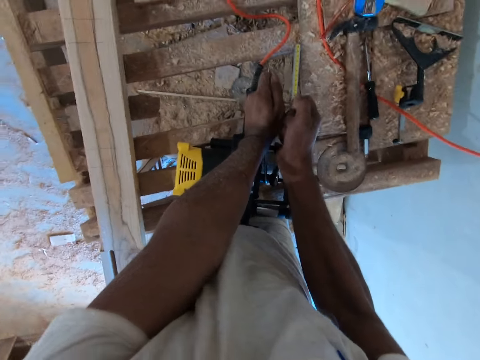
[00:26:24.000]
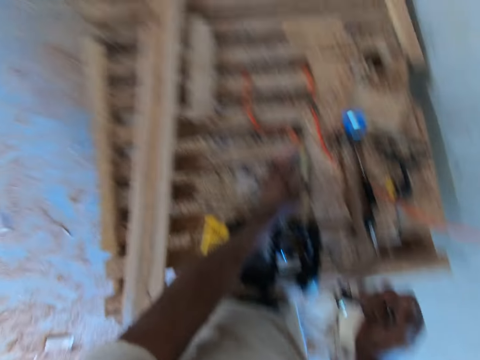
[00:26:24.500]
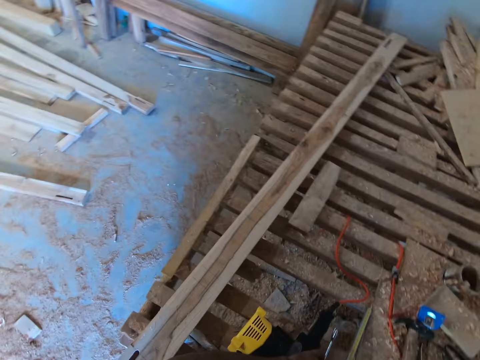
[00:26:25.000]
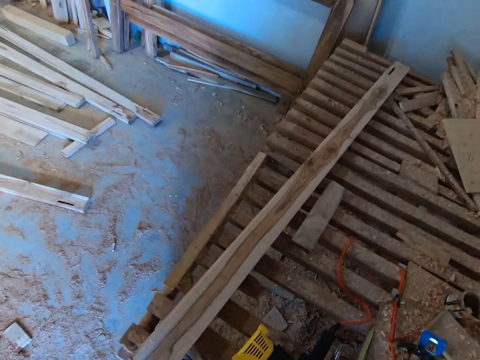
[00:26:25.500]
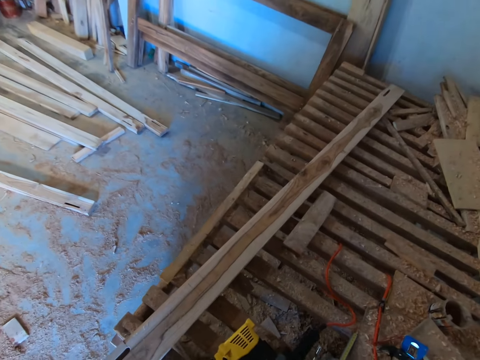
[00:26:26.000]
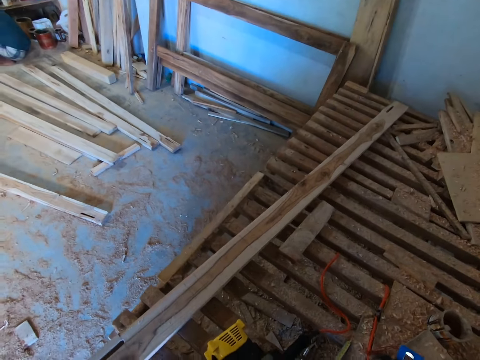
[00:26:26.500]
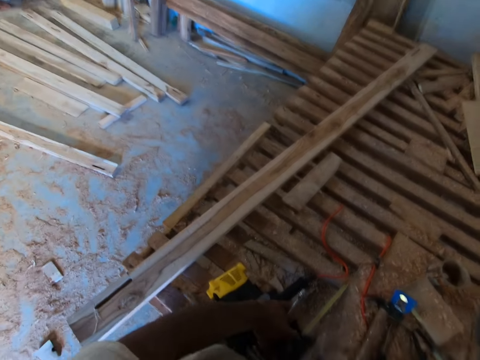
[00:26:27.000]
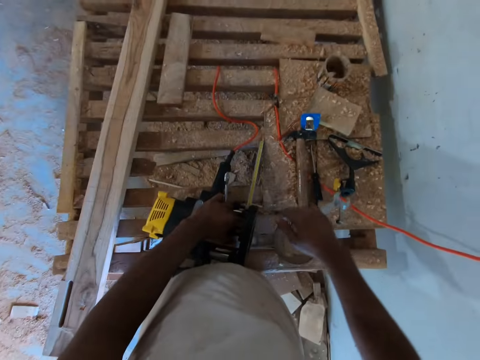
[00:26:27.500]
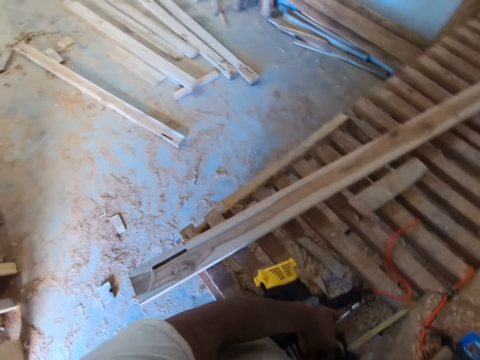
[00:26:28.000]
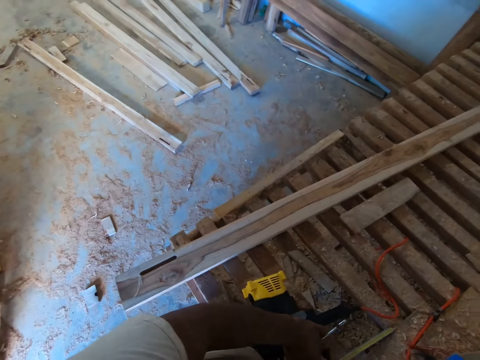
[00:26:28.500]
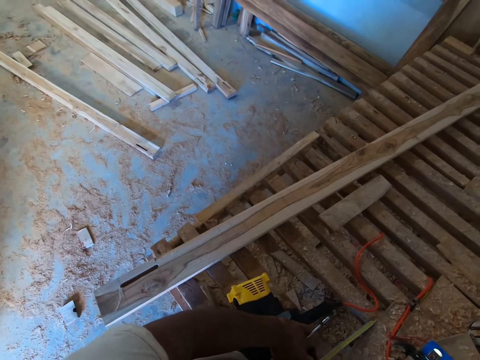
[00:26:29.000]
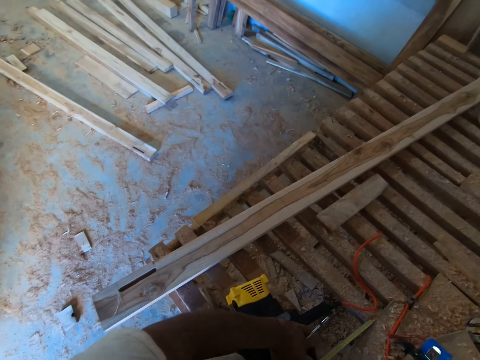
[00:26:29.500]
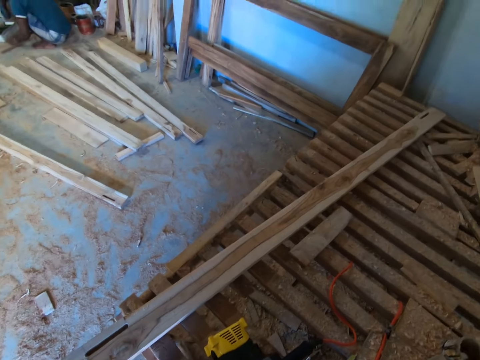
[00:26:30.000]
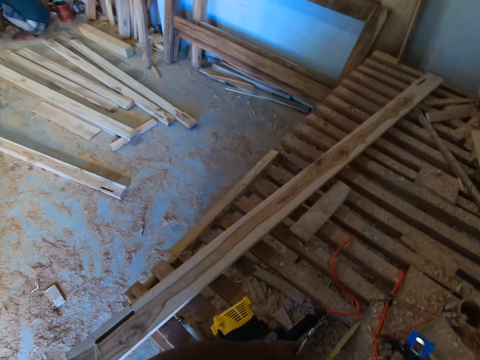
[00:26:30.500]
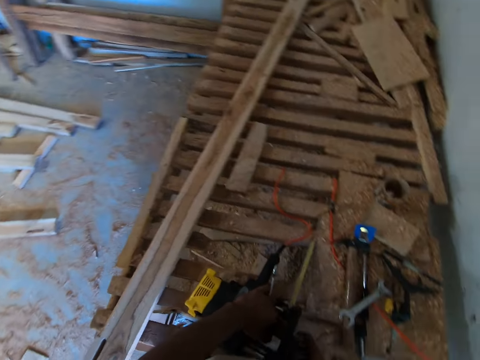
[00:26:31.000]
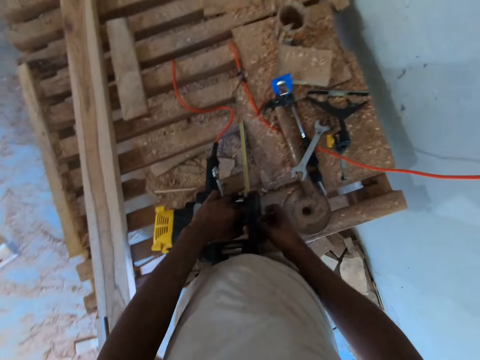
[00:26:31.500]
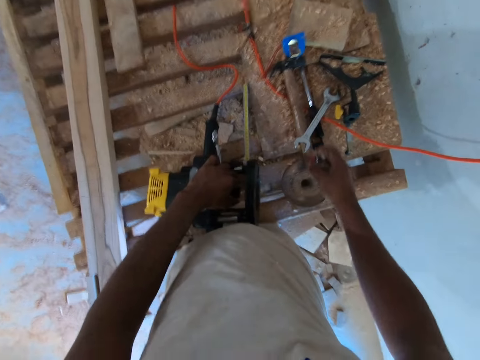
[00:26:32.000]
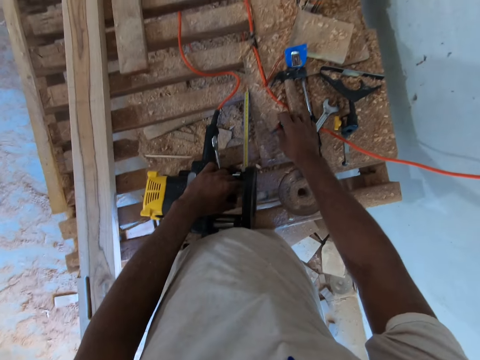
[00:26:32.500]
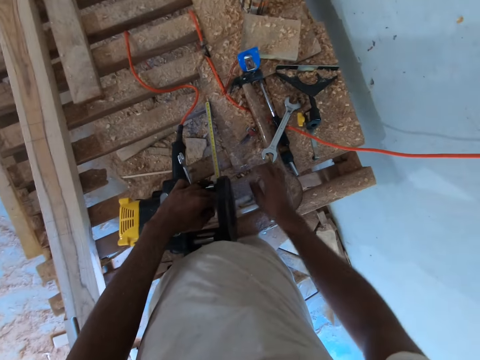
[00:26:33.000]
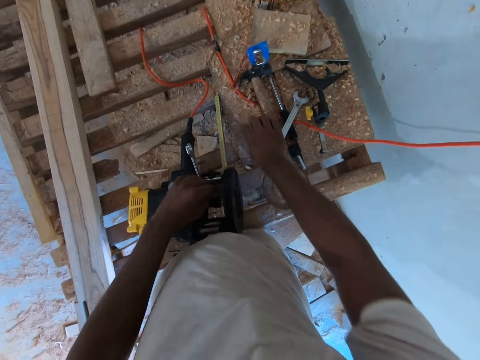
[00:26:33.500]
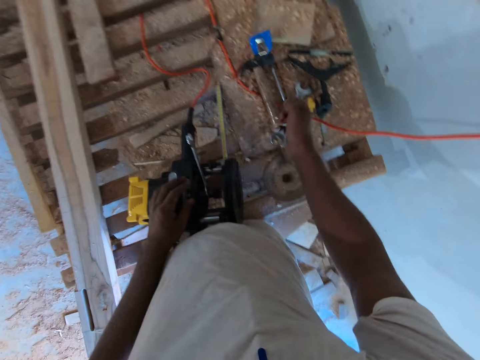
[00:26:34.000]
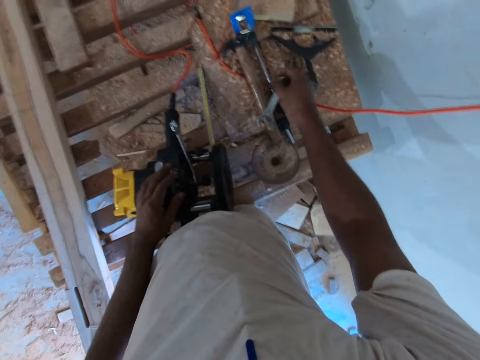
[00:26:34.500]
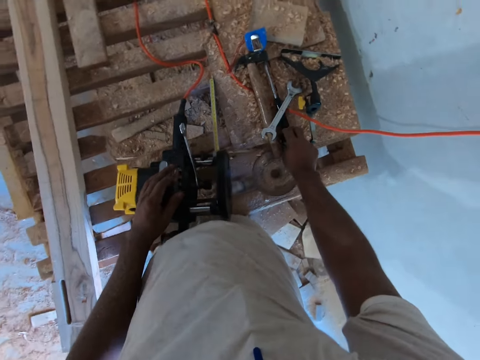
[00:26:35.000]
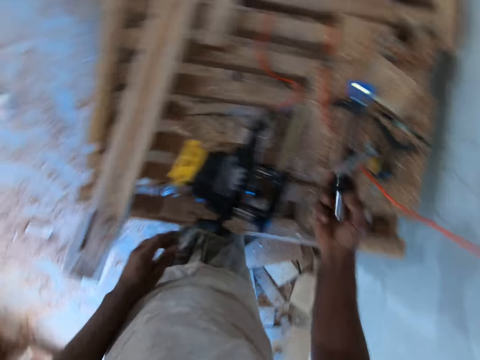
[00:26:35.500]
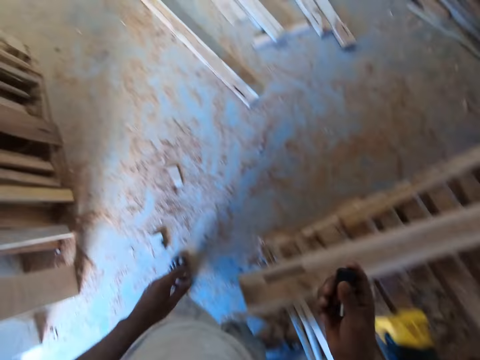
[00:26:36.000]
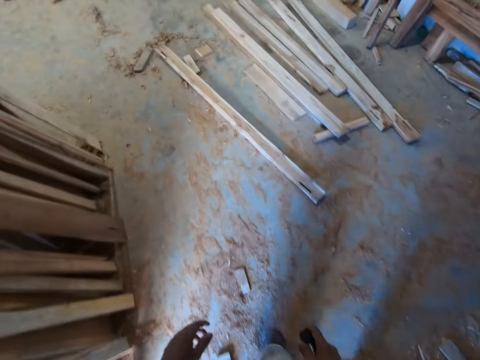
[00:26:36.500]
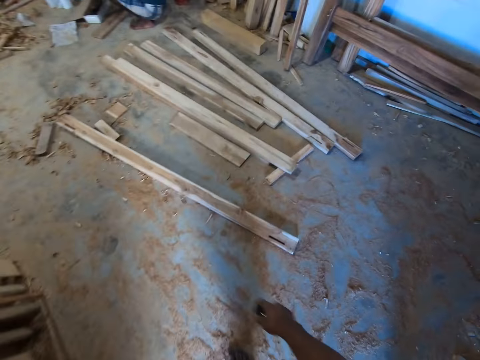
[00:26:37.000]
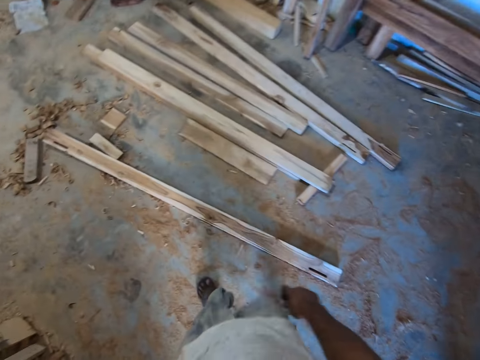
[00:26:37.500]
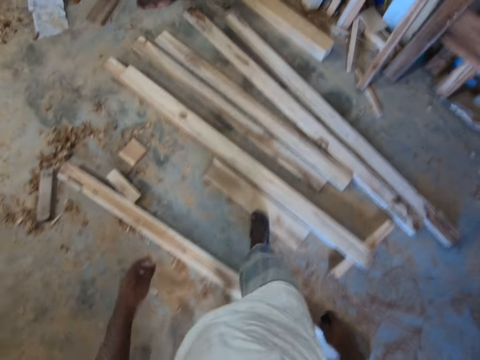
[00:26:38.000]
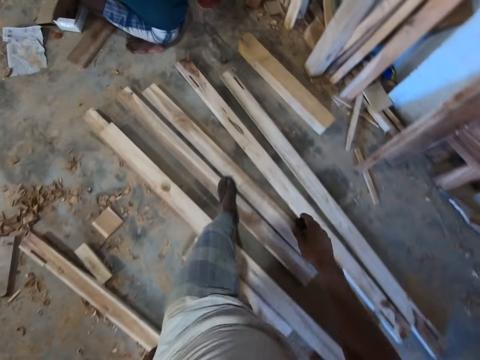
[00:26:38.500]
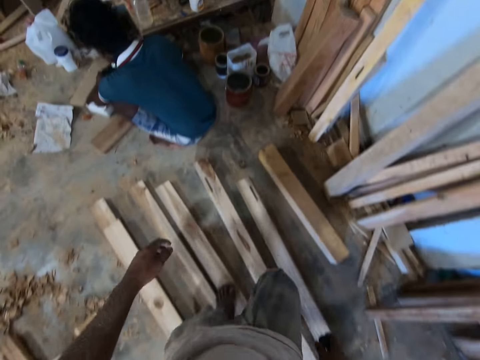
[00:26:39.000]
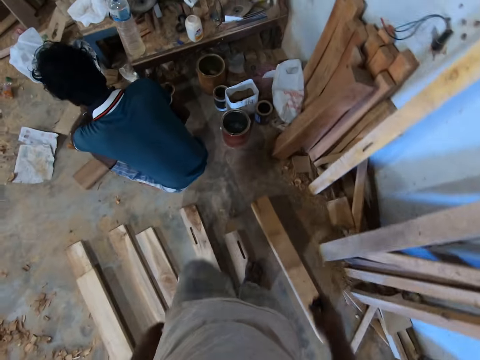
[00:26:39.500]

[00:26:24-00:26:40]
The camera wearer interacts with a man. He looks around the workshop. He takes the bolt from the wood cutter with his right hand. He drops the bolt on the work table with his right hand. He takes the bolt from the work table with his right hand. He takes the nut from the work table with his right hand. He looks around the workshop. He walks towards the work table.

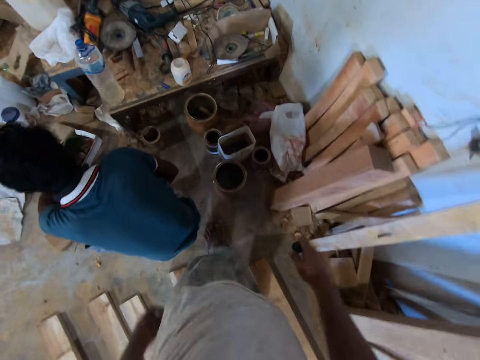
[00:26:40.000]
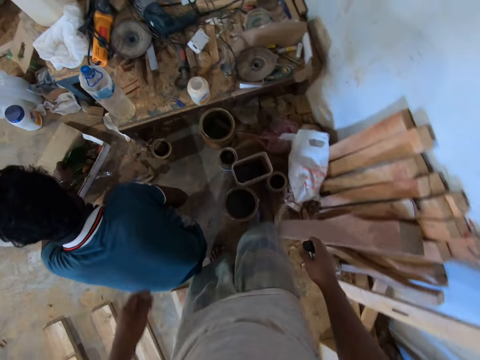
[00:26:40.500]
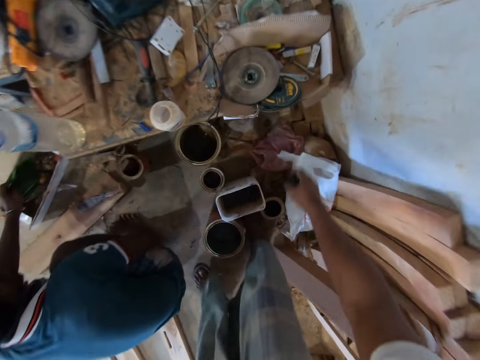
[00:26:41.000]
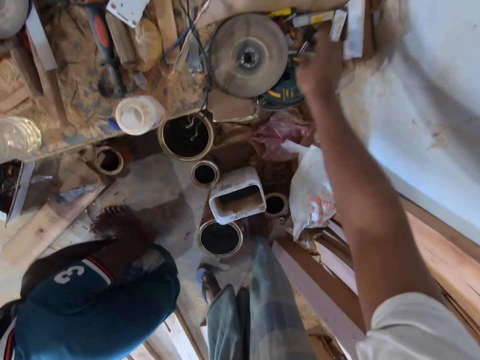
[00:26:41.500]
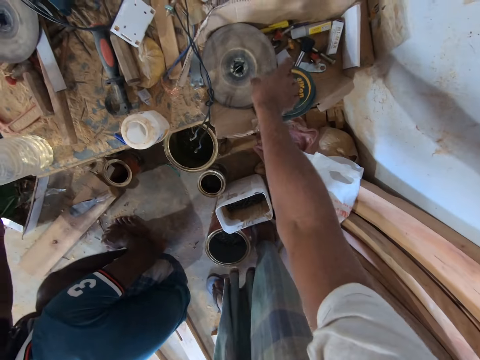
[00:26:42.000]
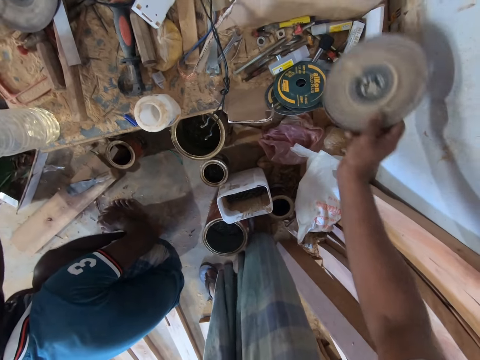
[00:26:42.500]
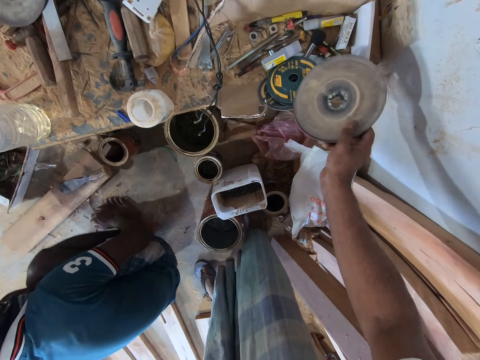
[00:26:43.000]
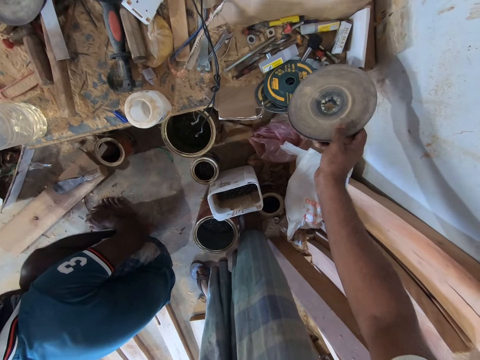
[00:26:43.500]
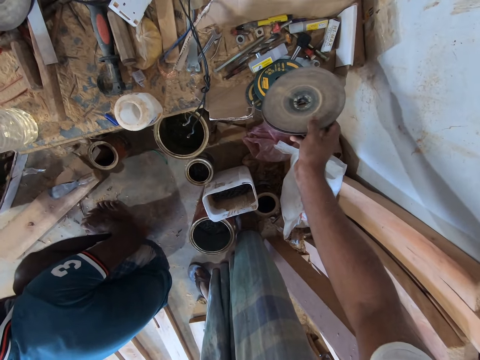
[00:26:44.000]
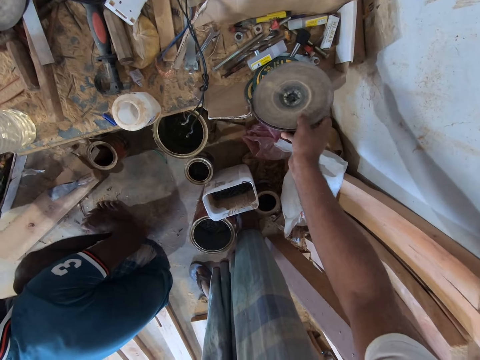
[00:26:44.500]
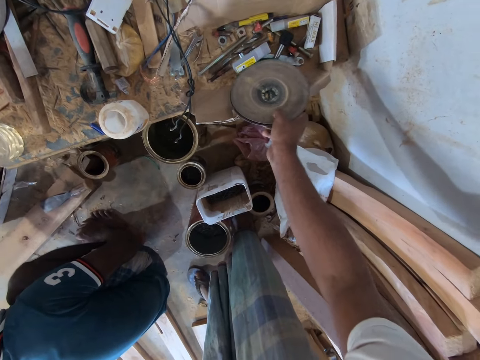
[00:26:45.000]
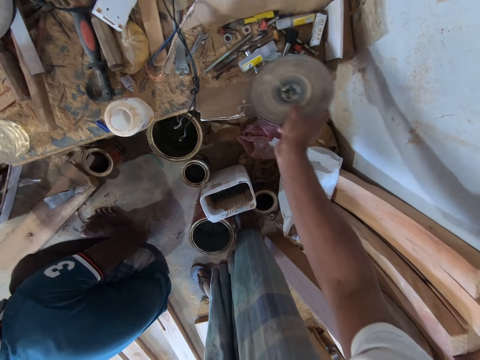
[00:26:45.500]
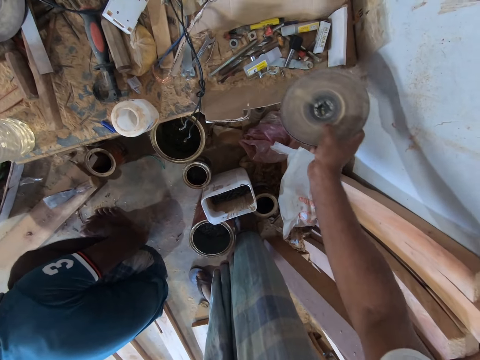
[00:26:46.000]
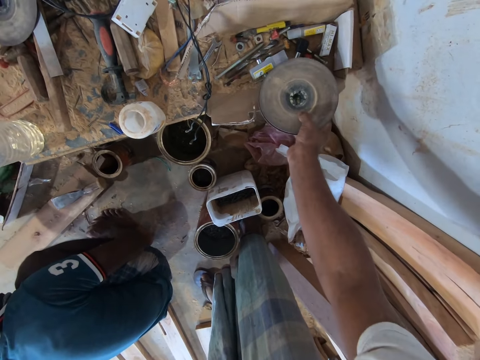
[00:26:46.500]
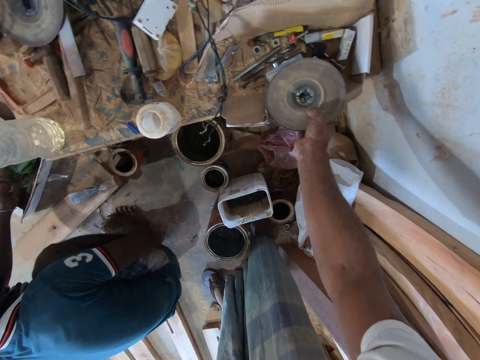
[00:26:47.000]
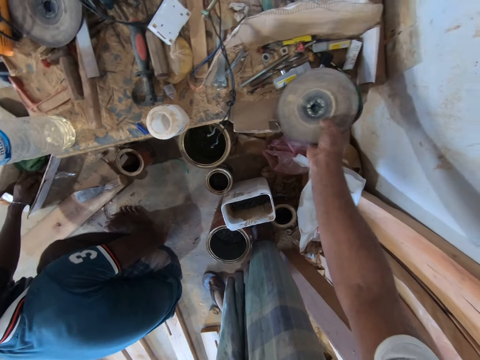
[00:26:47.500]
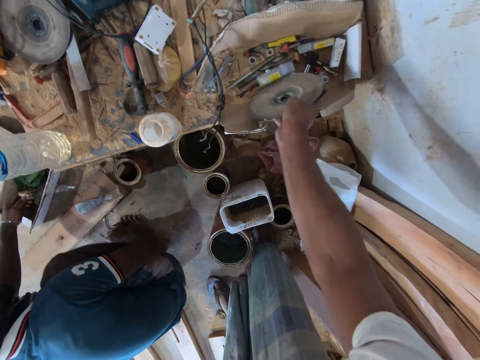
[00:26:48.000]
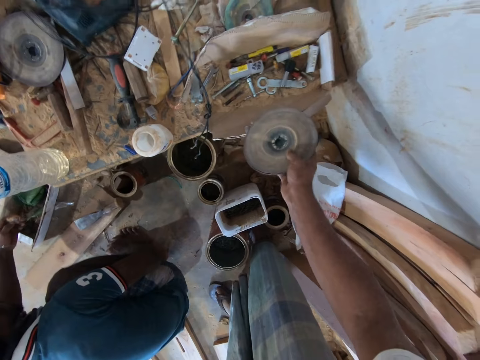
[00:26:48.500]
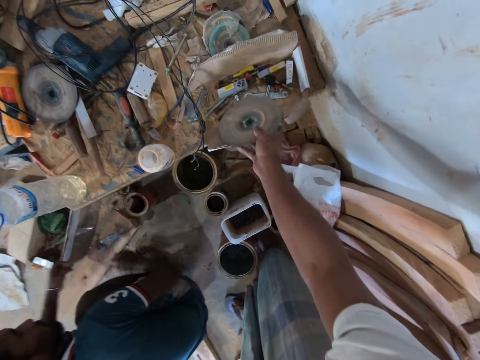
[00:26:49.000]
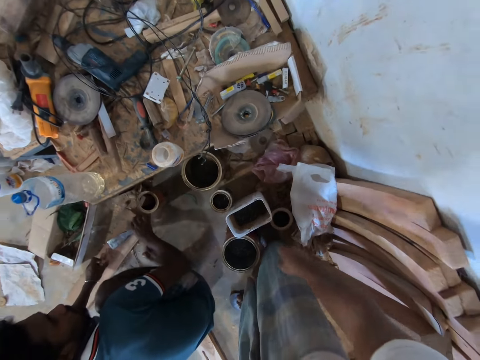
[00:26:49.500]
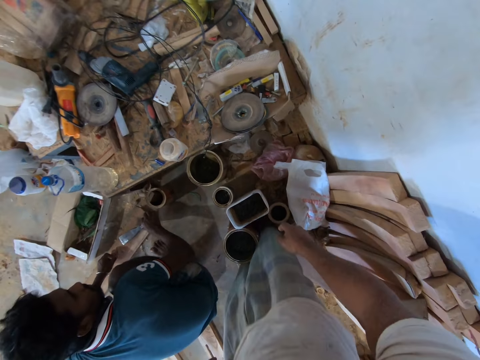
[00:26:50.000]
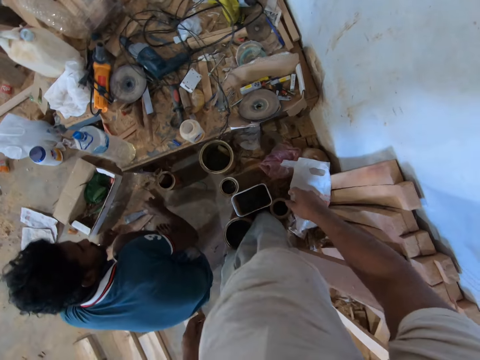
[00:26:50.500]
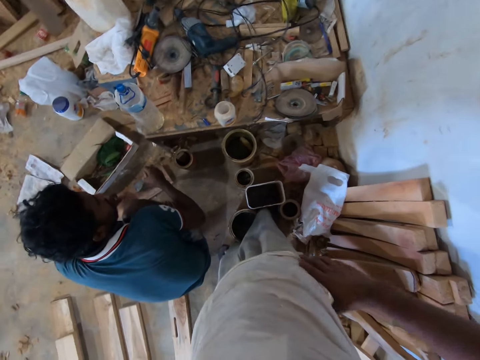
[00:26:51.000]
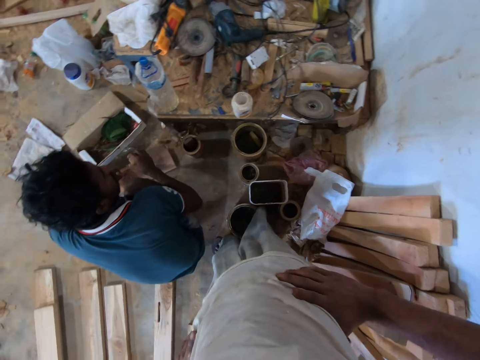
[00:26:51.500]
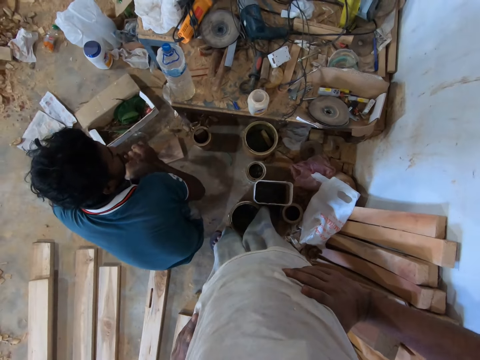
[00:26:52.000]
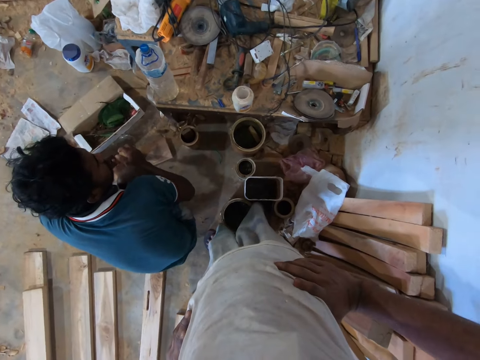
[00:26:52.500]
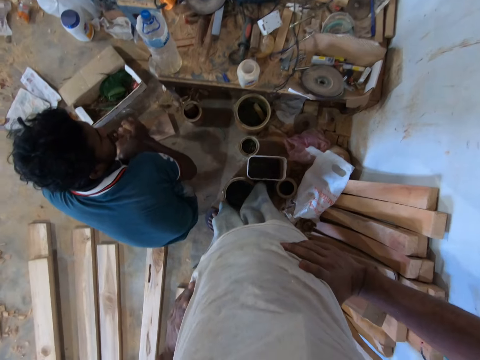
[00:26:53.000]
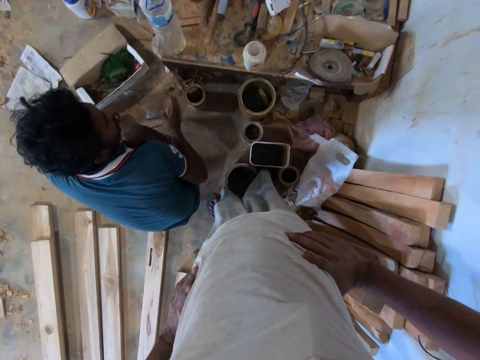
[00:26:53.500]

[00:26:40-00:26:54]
The camera wearer drops the bolt and nut in his right hand on the work table with his right hand. He takes the blade of a wood cutter from the work table with his right hand. He stares inside a box. He takes the blade holder of the wood cutter from the work table with his right hand. He stares inside the box. He moves a casing on the work table with the blade in his right hand. He drops the blade and the blade holder of the wood cutter in his right hand on the work table with his right hand. A man takes a chisel from a piece of wood on the floor with his right hand. The camera wearer stares at the man.
